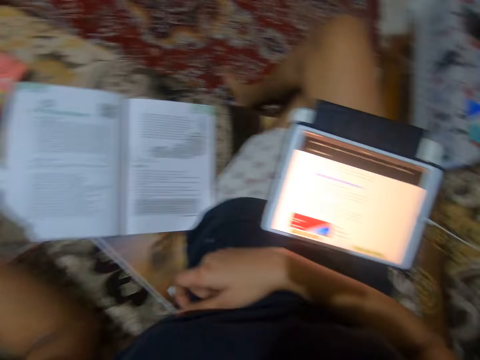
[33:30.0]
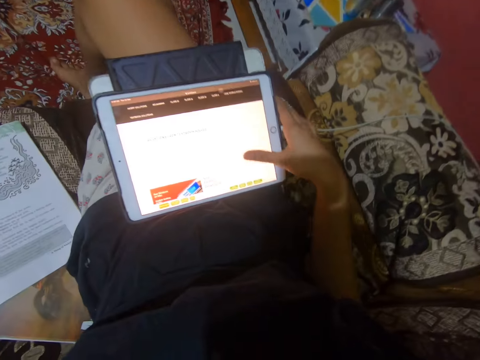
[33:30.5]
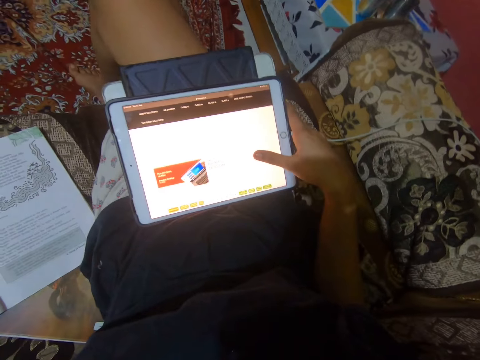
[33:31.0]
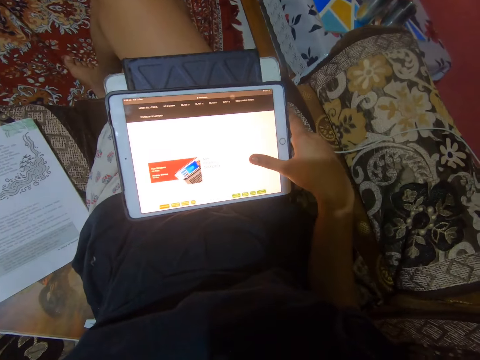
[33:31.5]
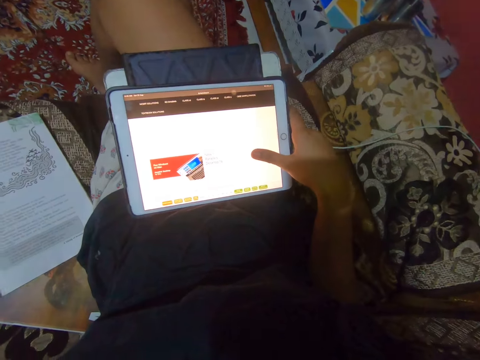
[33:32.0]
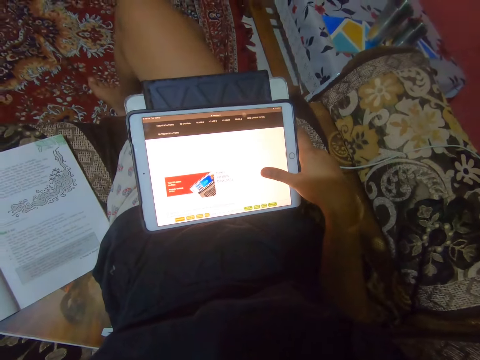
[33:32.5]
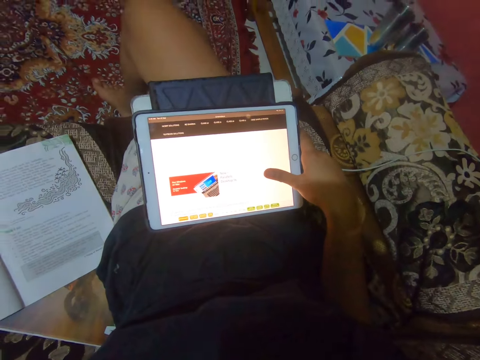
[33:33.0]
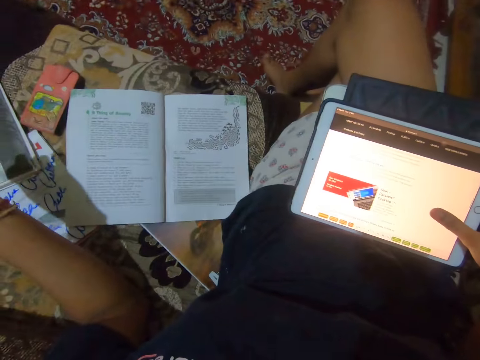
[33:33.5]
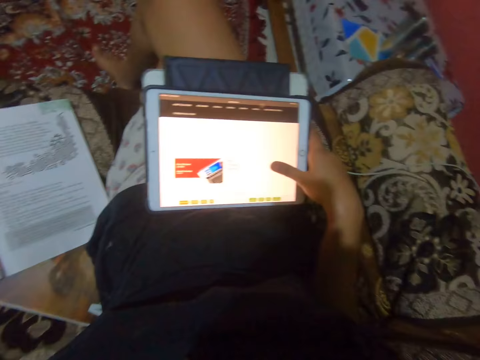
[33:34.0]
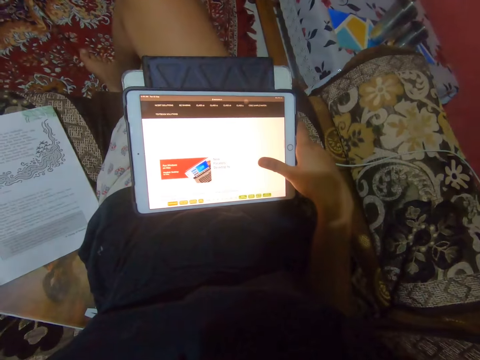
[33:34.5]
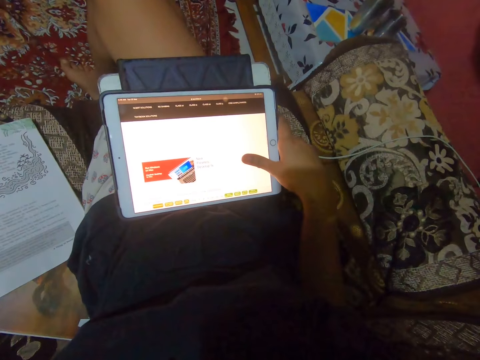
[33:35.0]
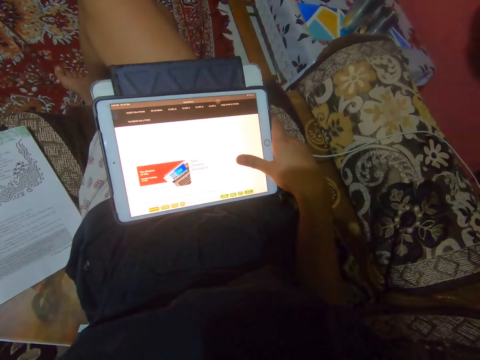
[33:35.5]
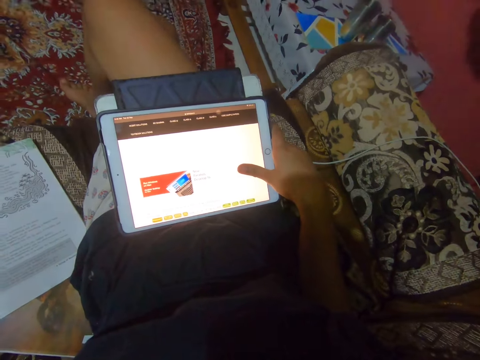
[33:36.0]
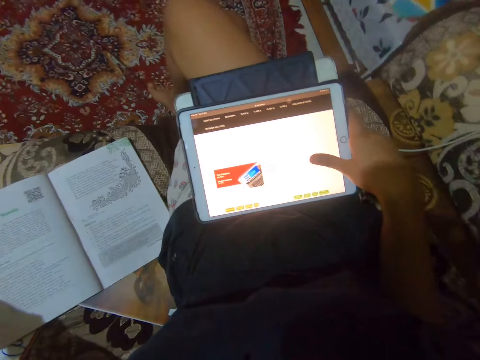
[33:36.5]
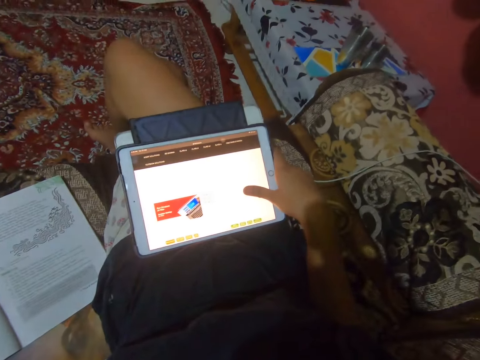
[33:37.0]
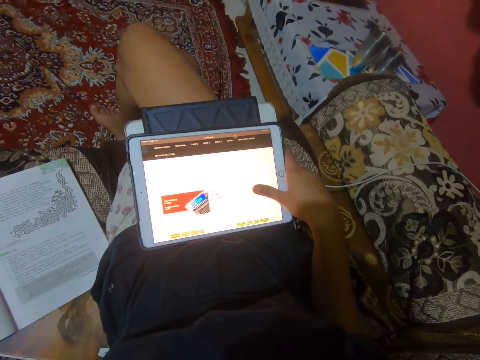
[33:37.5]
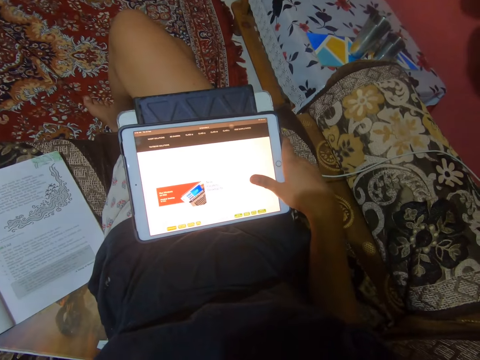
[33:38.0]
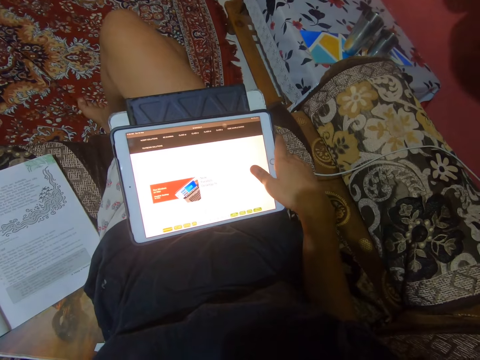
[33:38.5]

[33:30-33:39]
The camera wearer operates a tablet.

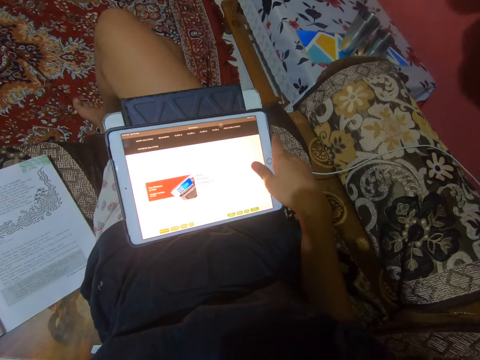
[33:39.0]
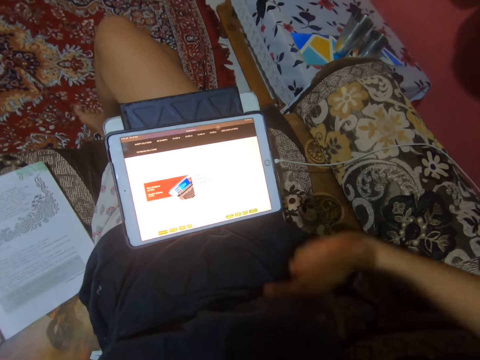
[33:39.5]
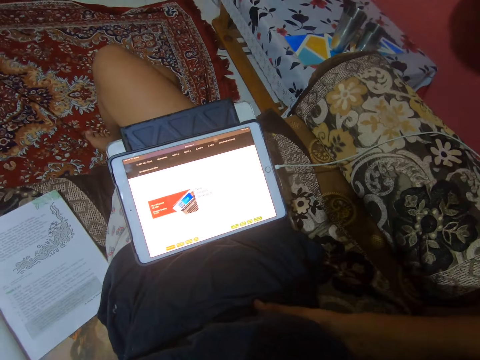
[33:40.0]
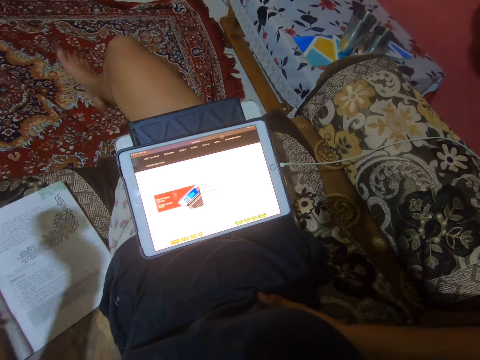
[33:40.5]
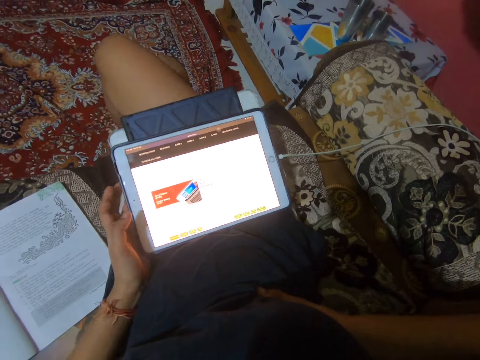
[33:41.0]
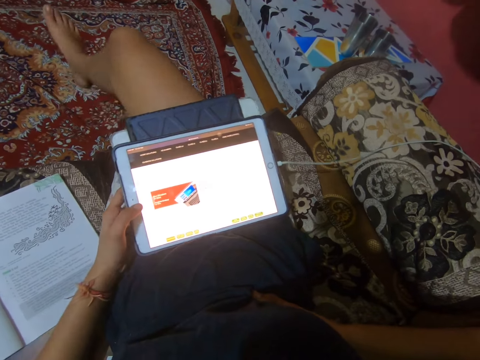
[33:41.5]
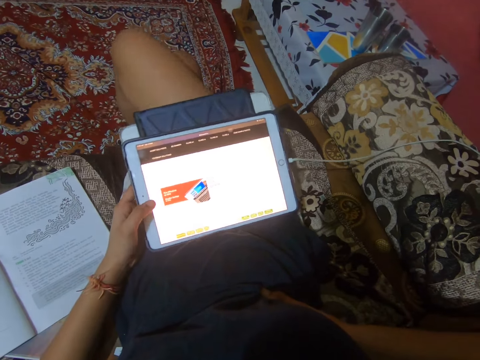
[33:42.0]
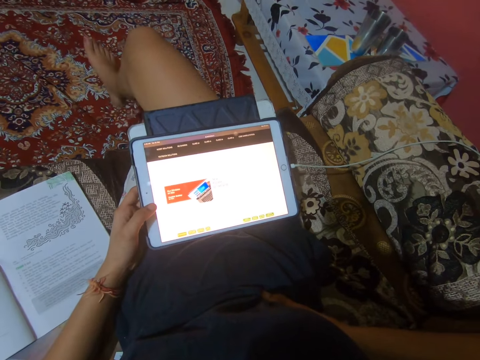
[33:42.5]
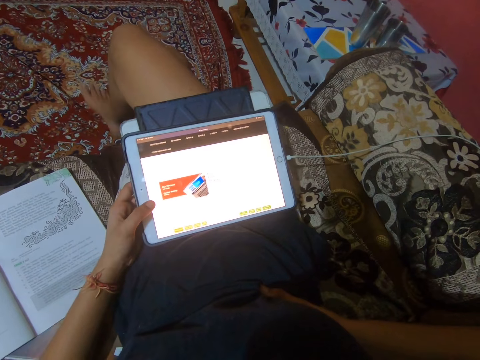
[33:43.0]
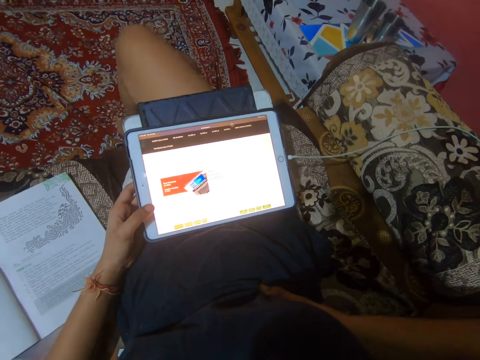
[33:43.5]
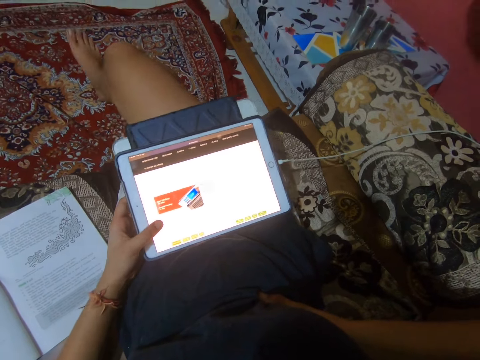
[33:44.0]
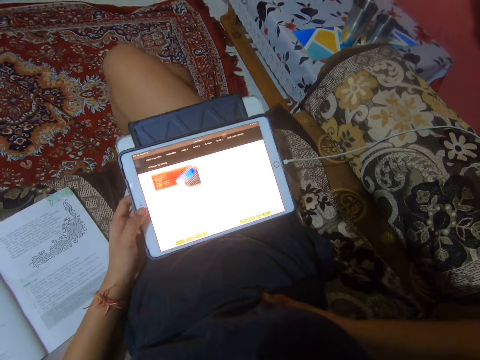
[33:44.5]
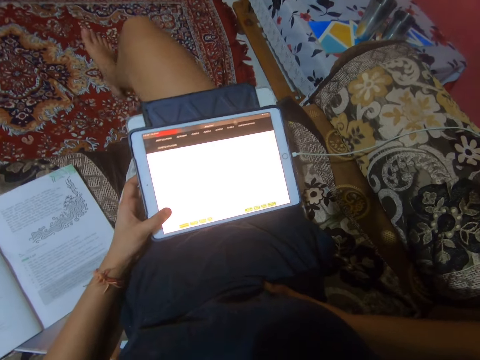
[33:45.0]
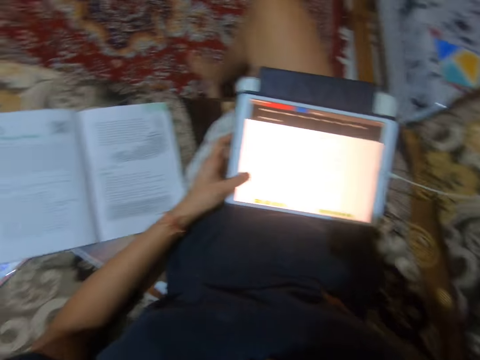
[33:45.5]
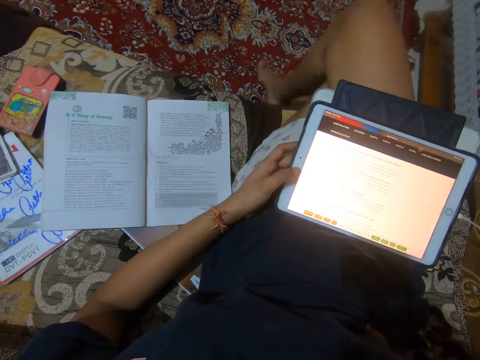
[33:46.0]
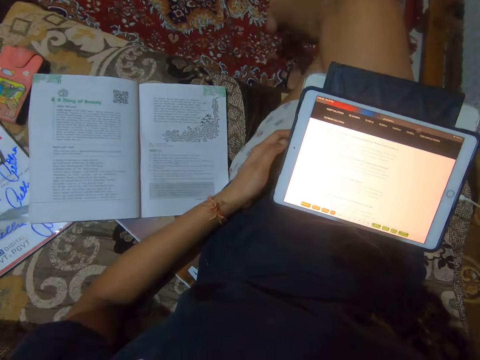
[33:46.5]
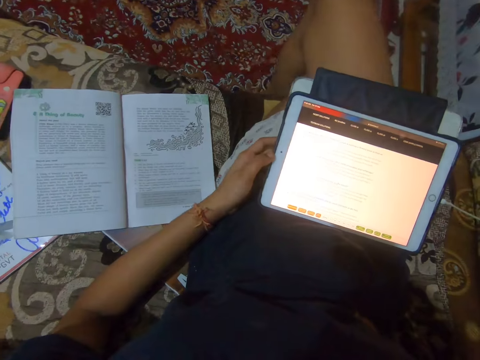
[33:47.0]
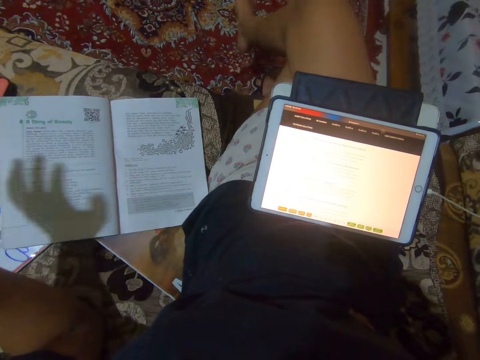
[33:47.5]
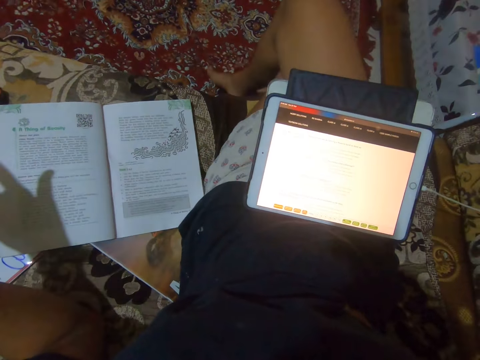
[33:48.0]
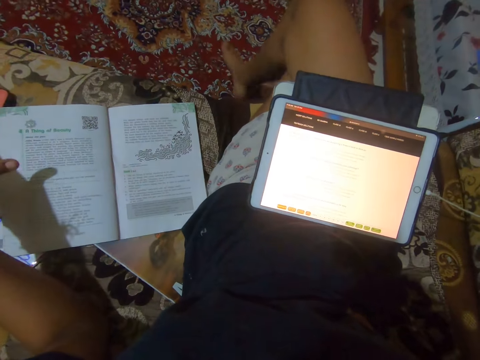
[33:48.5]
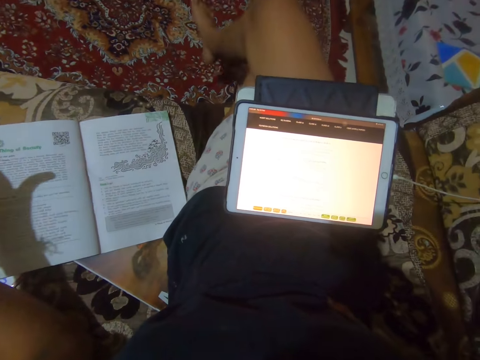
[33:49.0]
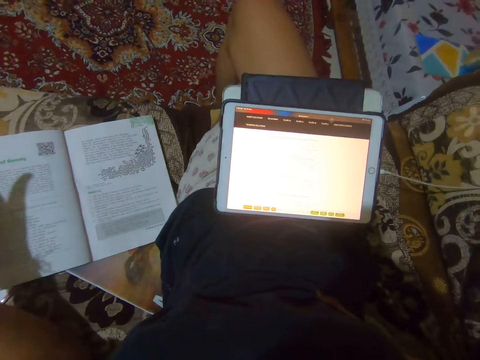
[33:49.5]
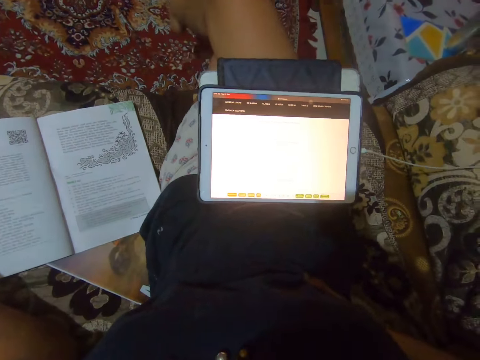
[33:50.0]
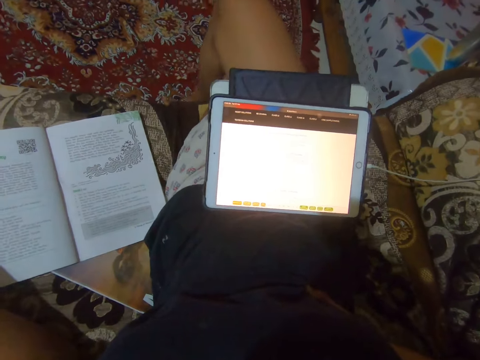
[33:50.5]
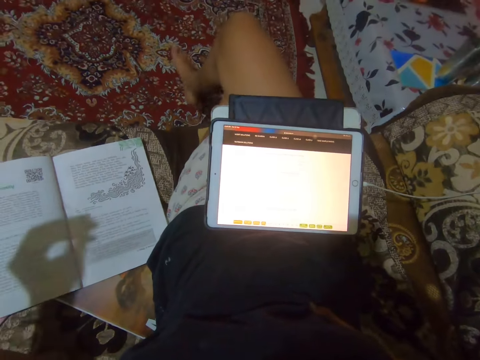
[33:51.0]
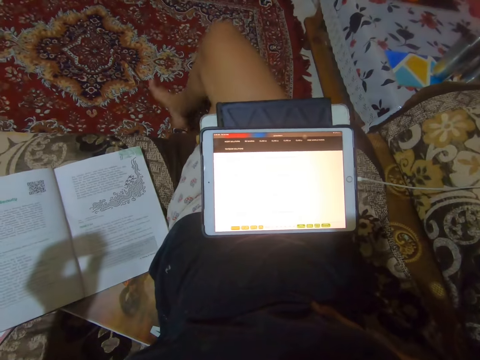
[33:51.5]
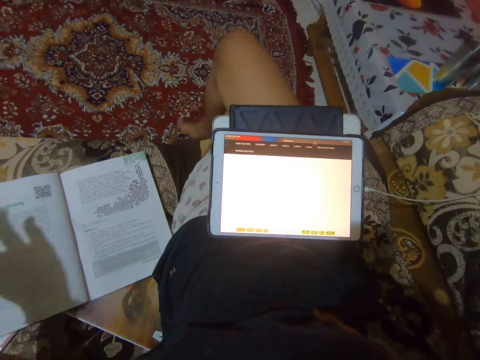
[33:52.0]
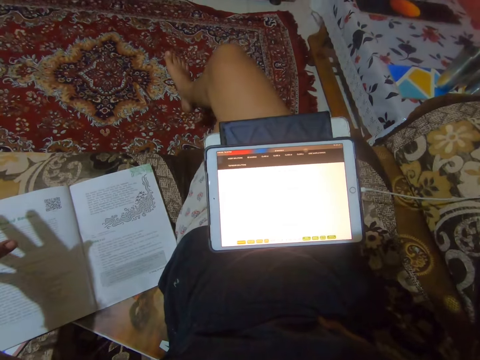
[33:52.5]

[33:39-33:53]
The camera wearer stares at the tablet. They operate the tablet. They move their hands.

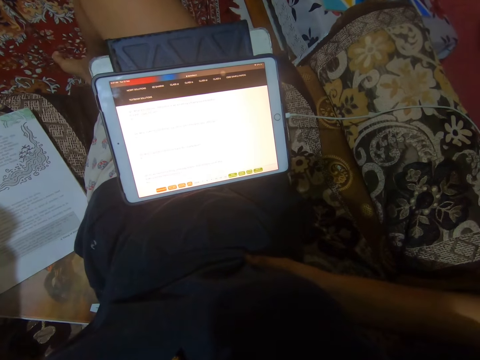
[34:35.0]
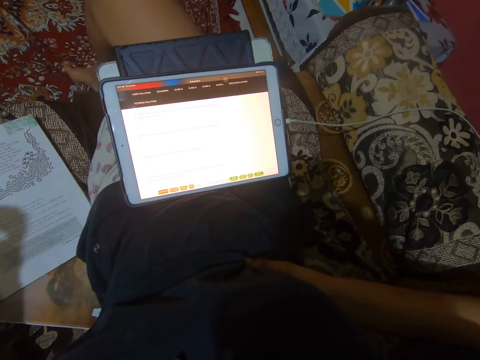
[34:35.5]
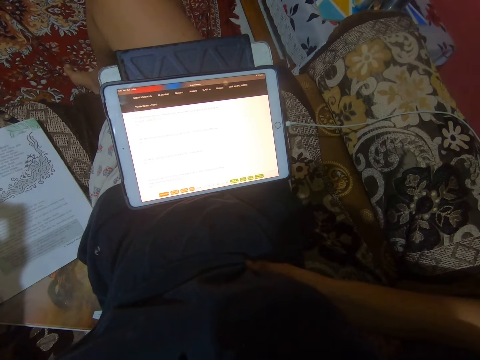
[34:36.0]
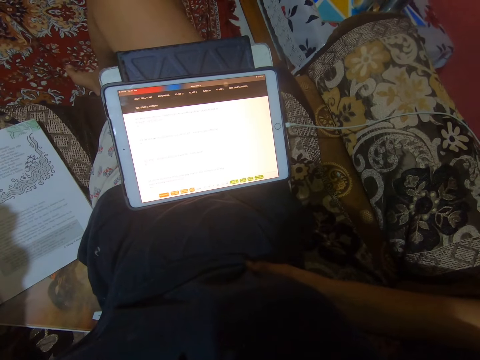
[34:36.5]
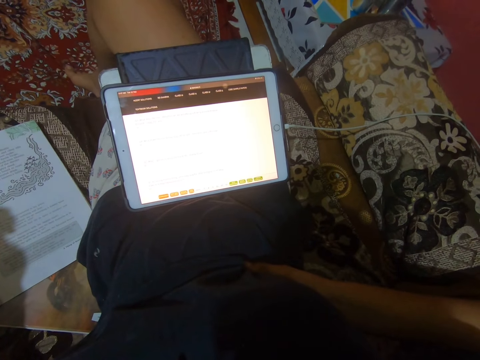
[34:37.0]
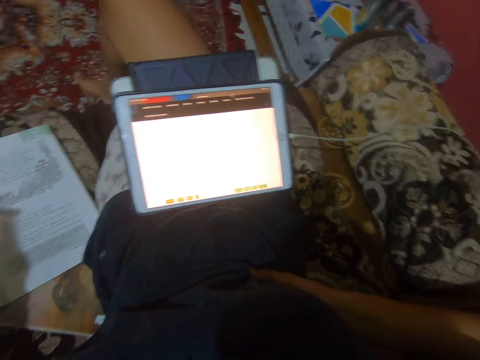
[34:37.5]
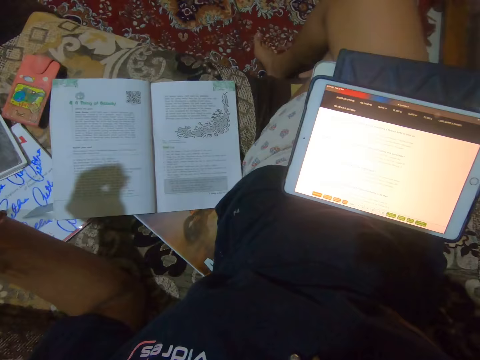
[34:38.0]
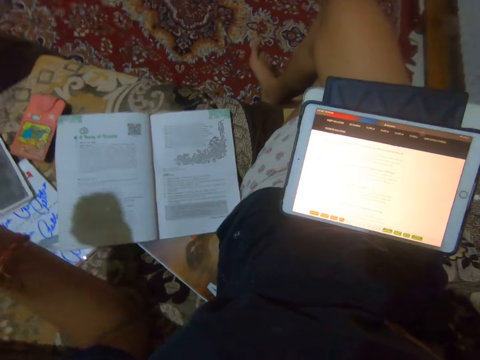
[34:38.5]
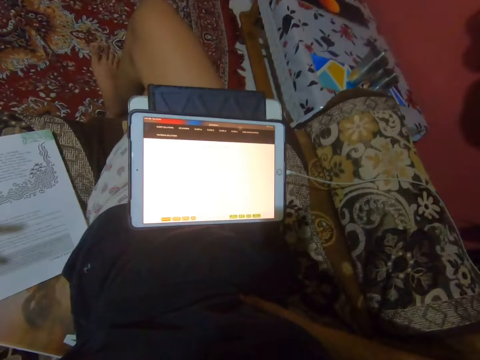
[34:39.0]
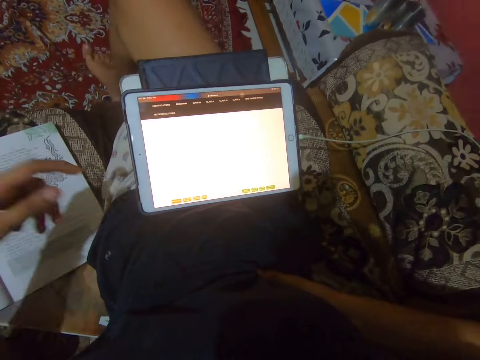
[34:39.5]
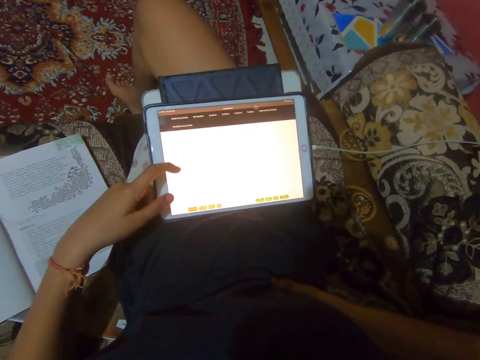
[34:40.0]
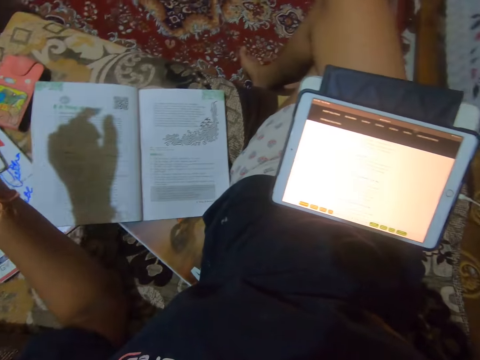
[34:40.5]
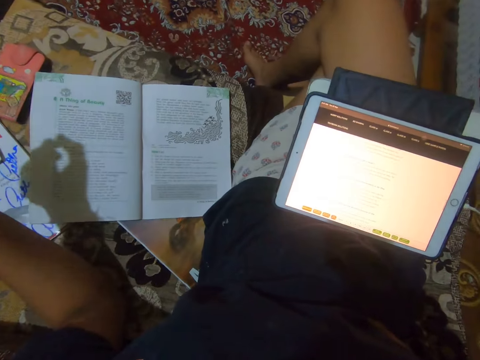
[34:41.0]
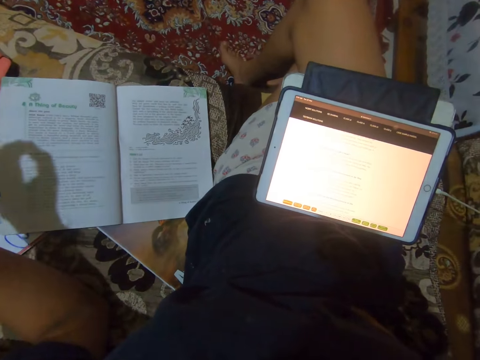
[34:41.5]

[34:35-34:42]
The camera wearer stares at the tablet. They operate the tablet. They move their hand.
